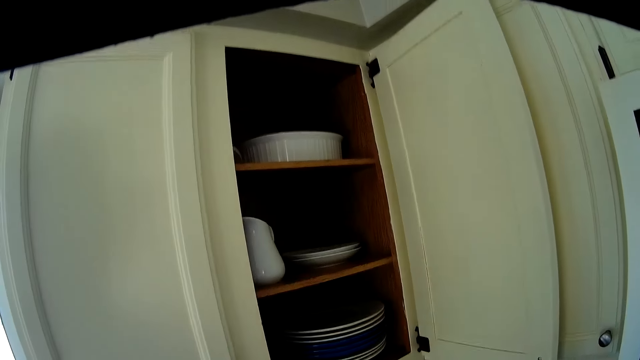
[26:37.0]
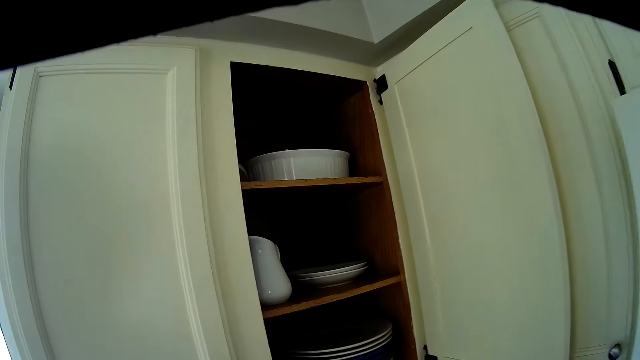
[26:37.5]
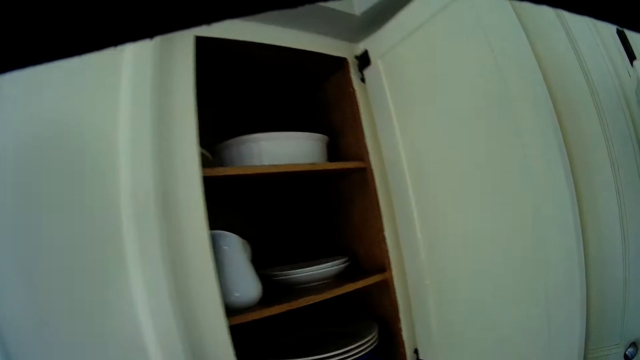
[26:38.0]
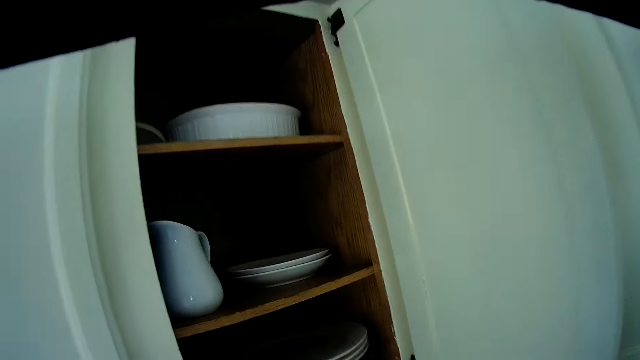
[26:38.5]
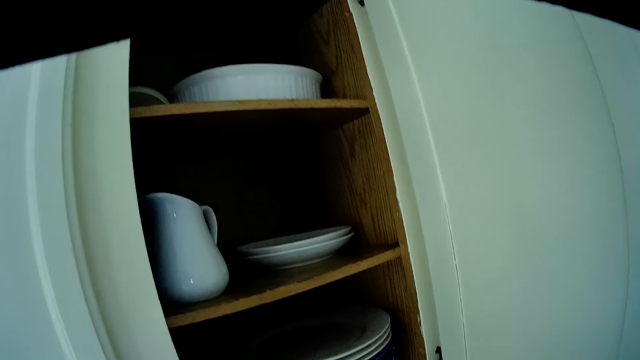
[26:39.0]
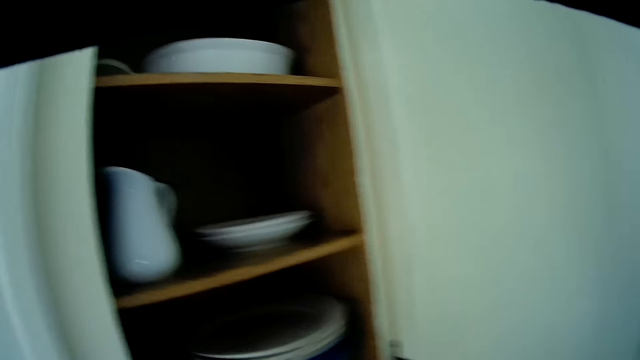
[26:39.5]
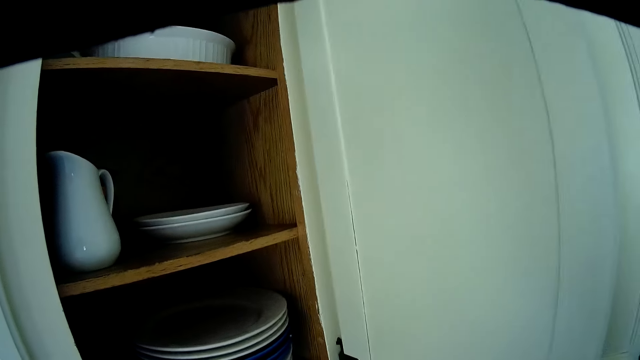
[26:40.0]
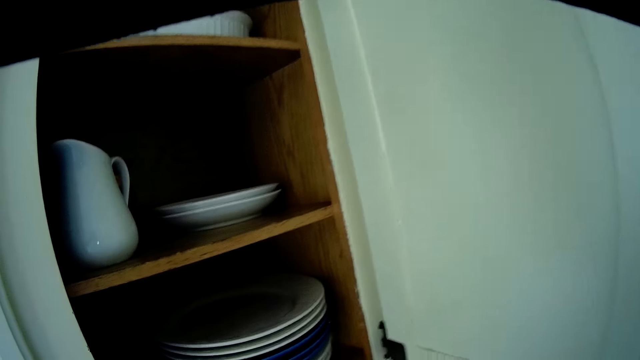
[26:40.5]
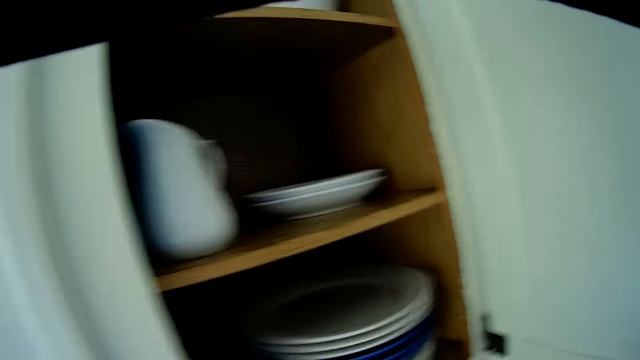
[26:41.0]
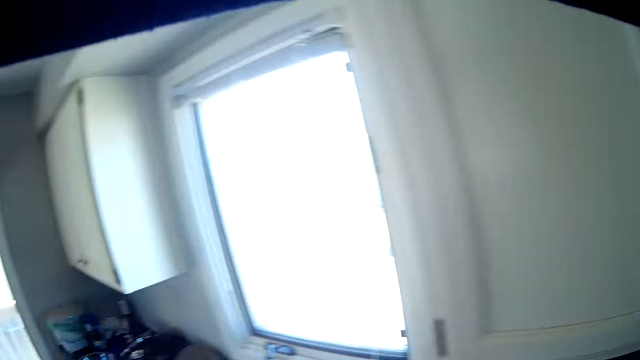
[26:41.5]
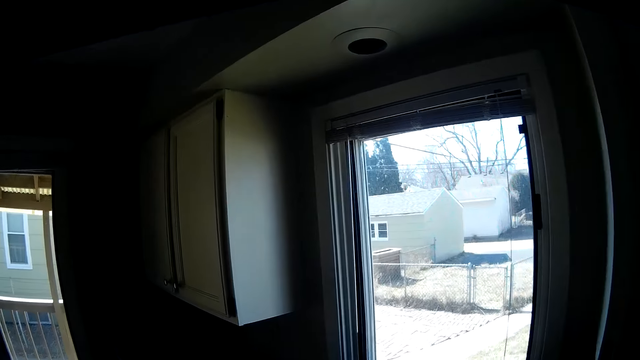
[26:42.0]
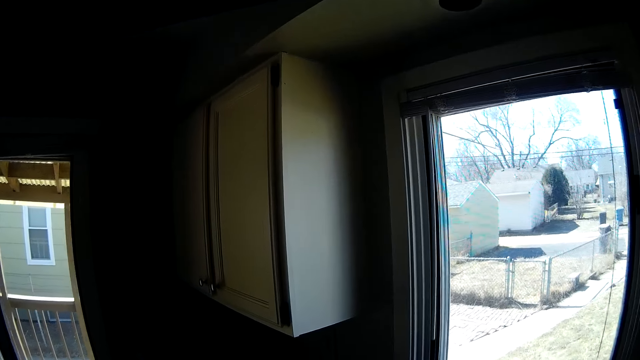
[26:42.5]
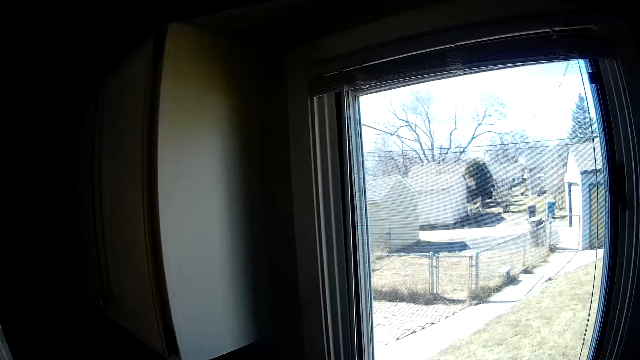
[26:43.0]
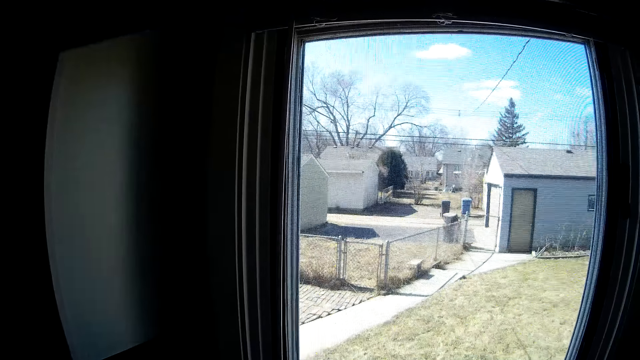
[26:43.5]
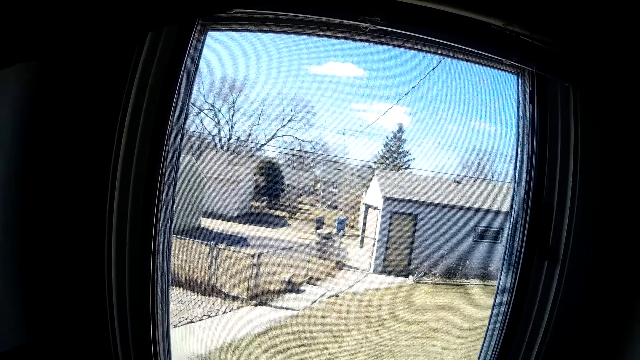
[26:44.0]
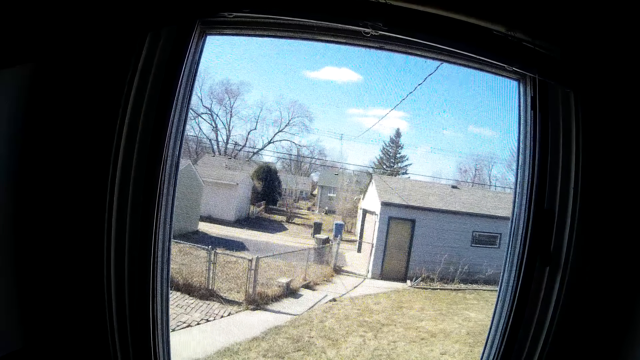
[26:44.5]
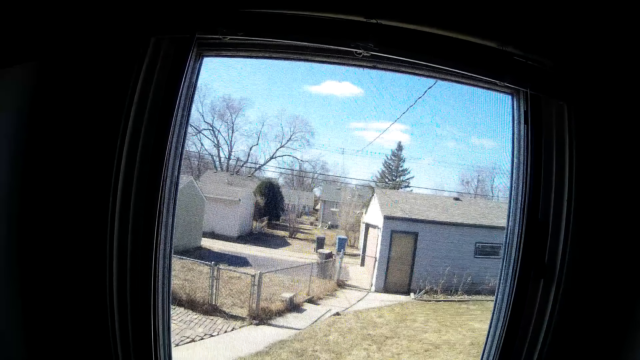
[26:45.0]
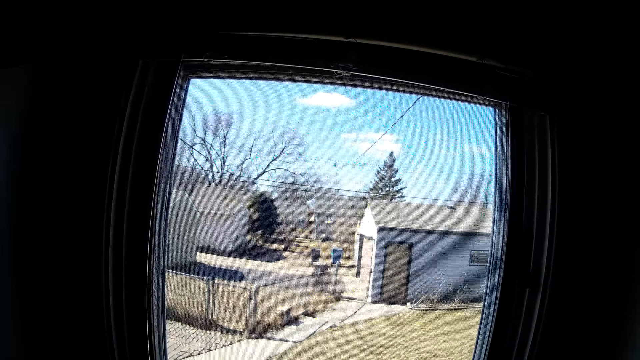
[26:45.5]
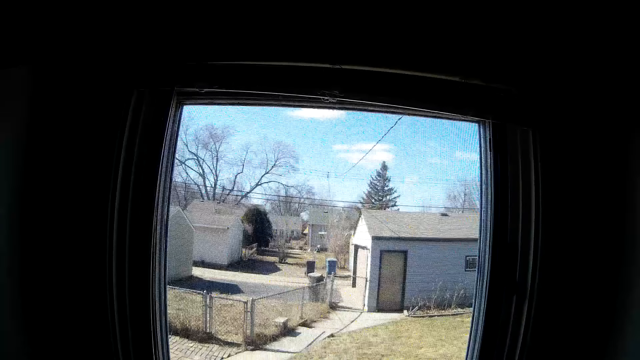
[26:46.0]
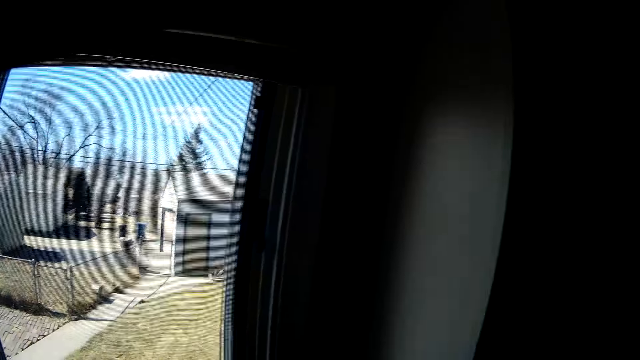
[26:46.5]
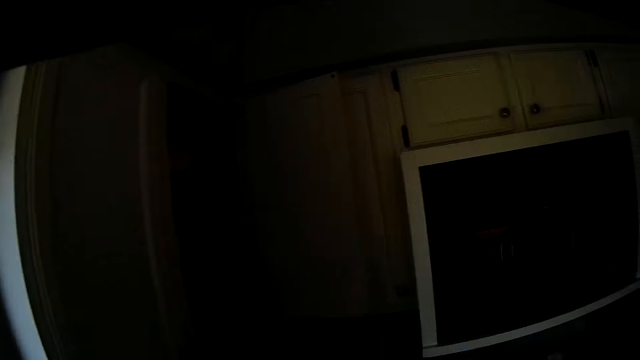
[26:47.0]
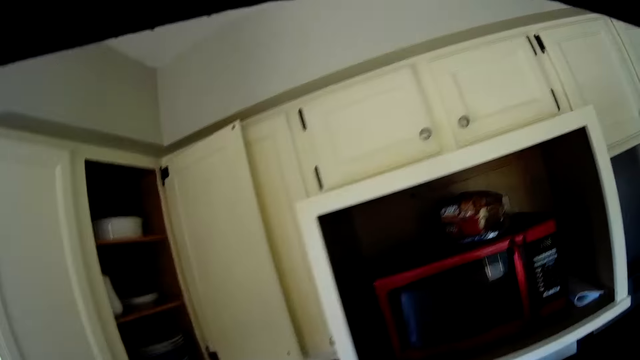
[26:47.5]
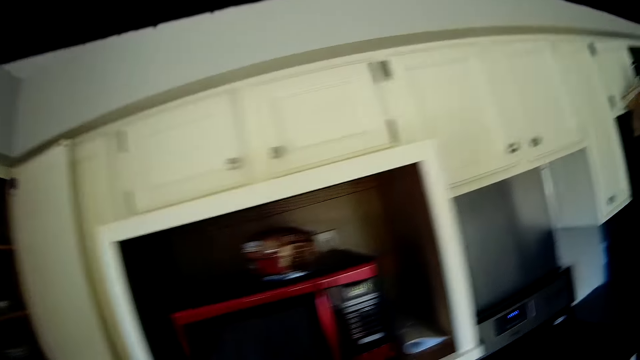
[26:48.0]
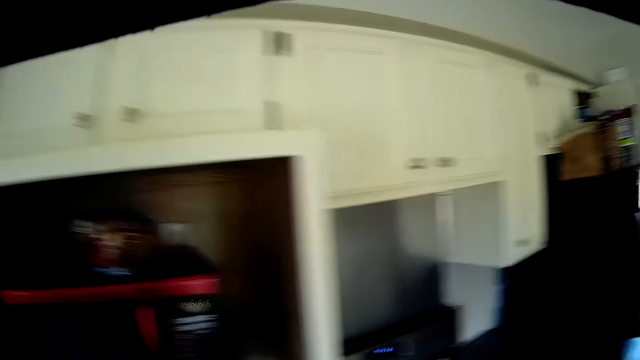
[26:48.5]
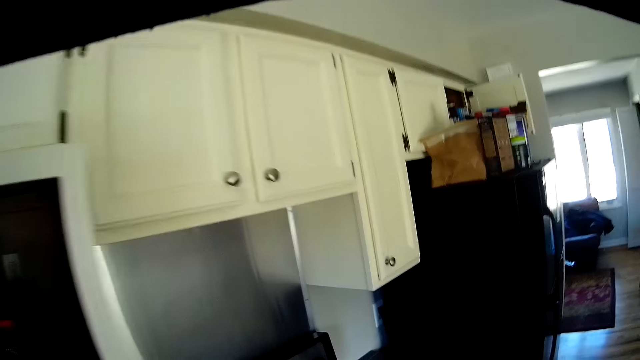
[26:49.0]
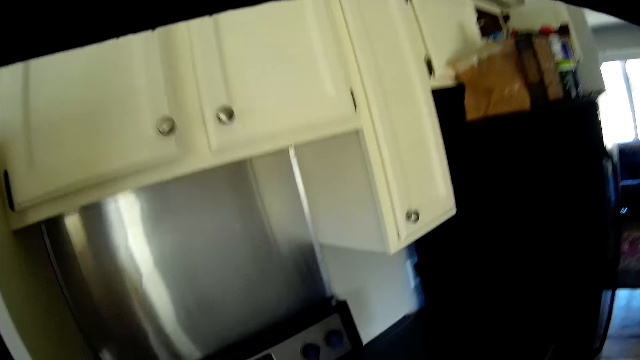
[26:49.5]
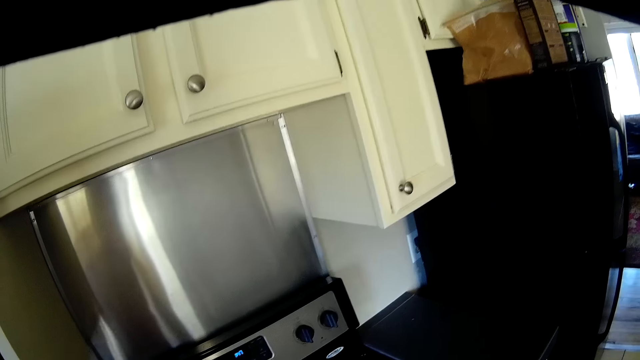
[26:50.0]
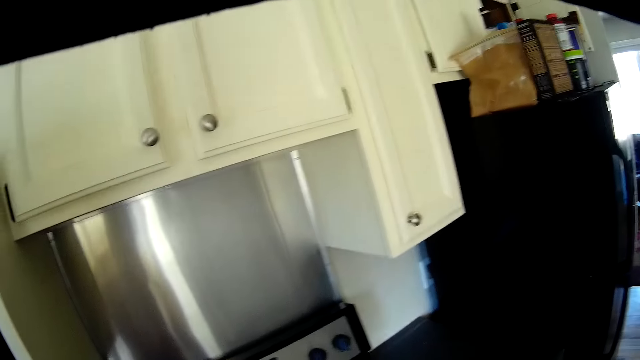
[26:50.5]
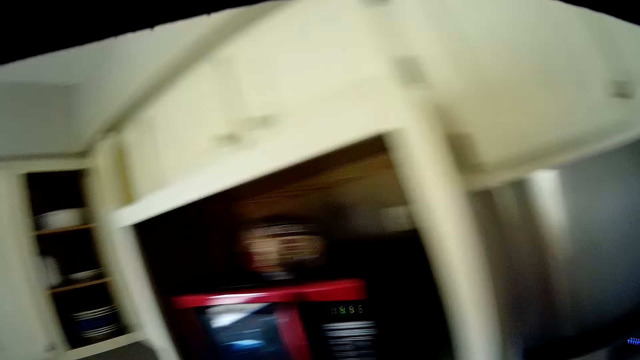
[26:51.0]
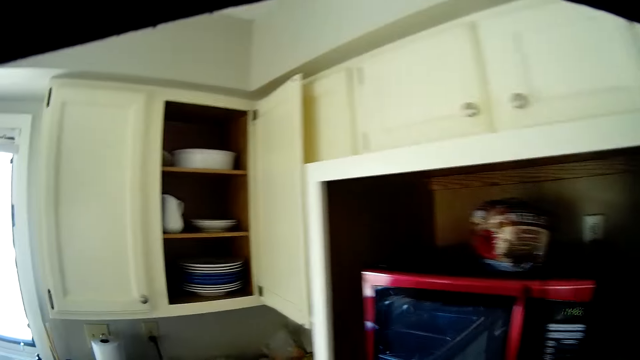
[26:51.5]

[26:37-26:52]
The camera wearer looks into the cardboard. They walk in the room. They look outside. They look at the cardboard. They walk in the room.

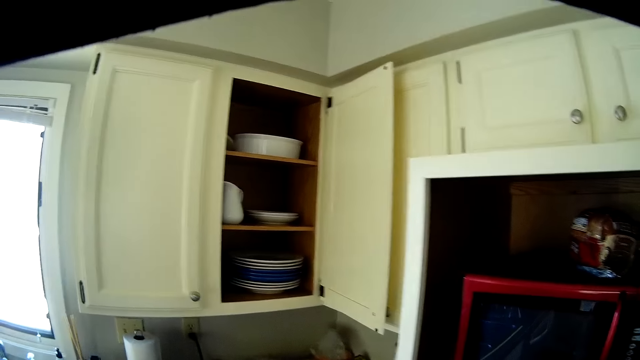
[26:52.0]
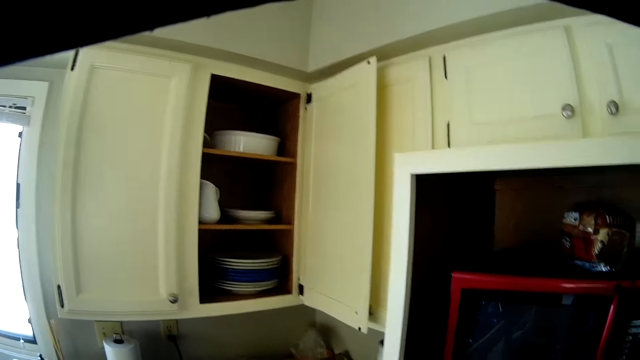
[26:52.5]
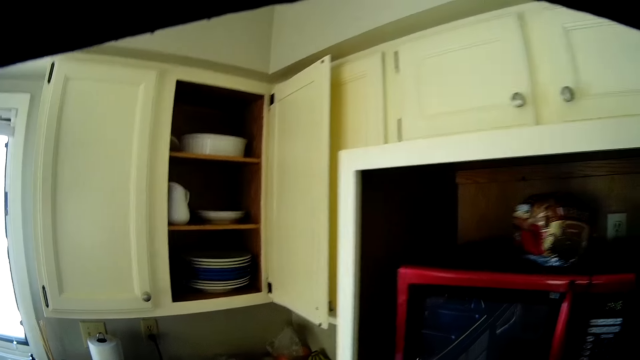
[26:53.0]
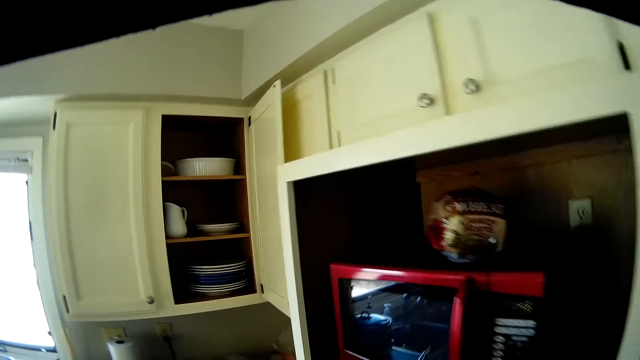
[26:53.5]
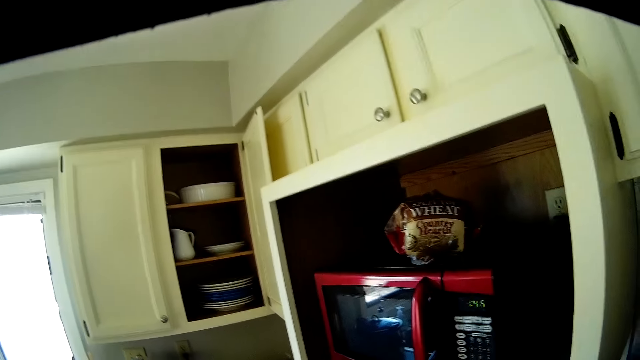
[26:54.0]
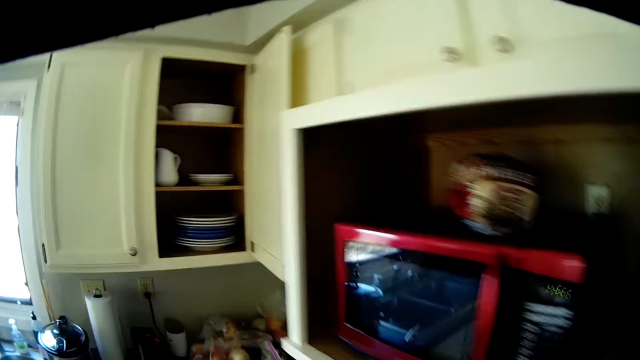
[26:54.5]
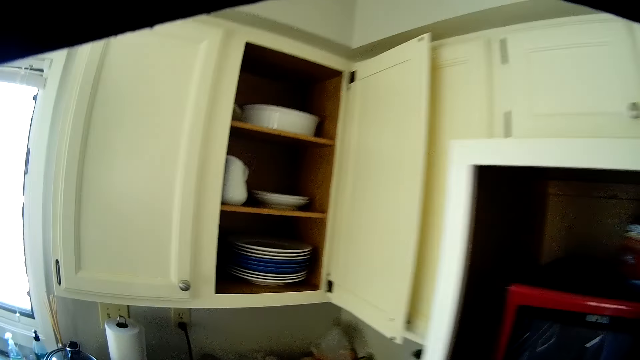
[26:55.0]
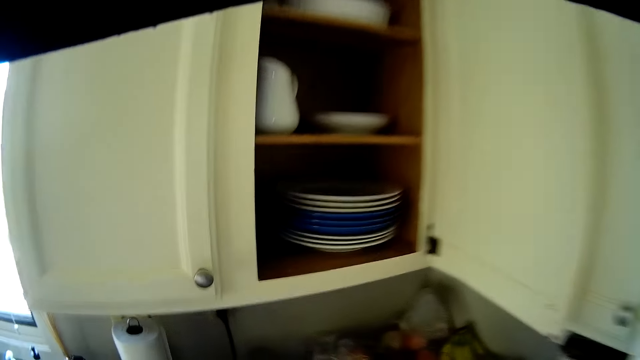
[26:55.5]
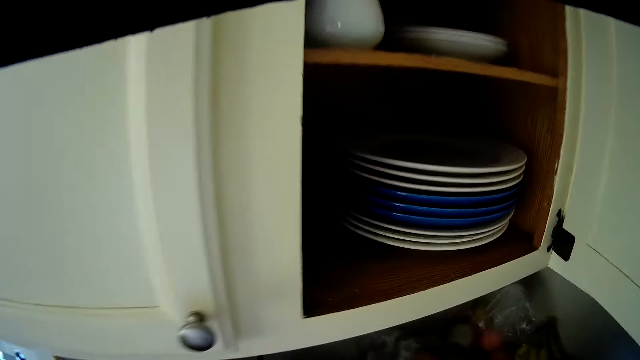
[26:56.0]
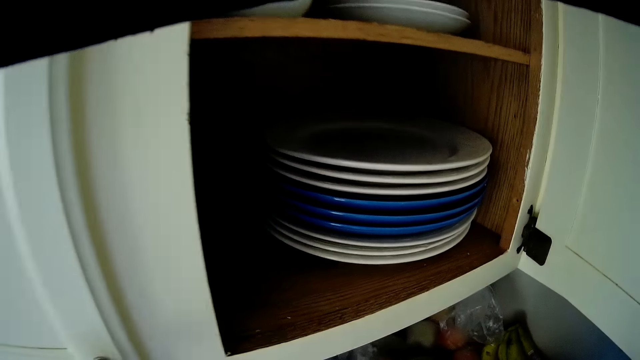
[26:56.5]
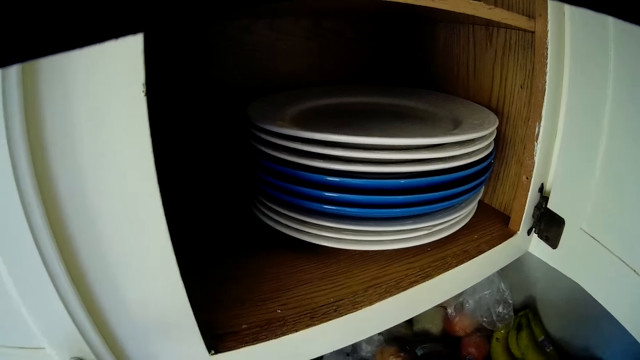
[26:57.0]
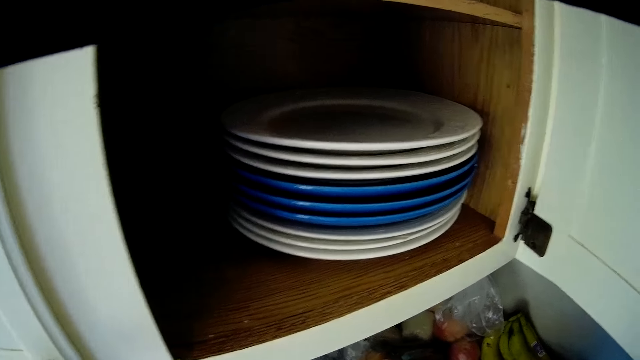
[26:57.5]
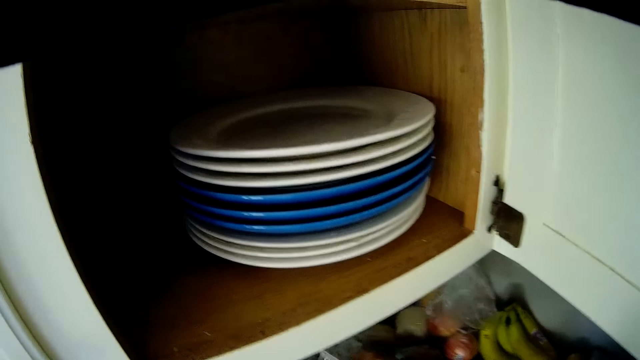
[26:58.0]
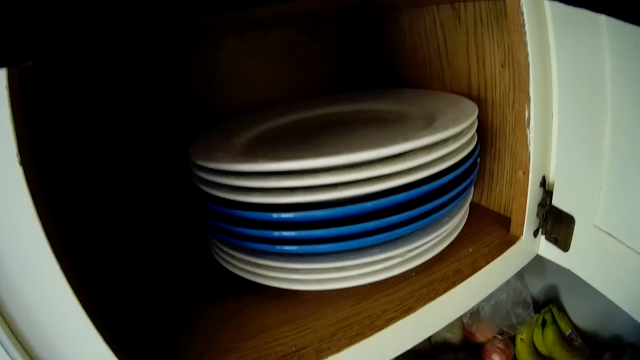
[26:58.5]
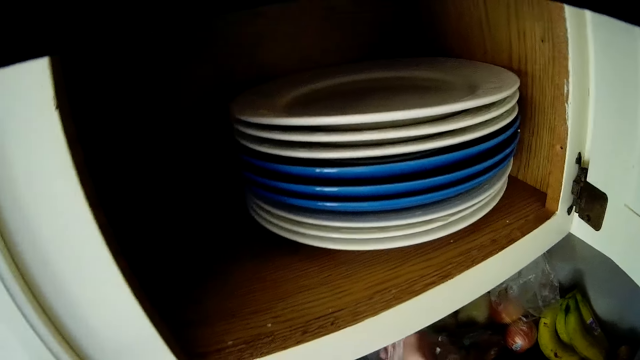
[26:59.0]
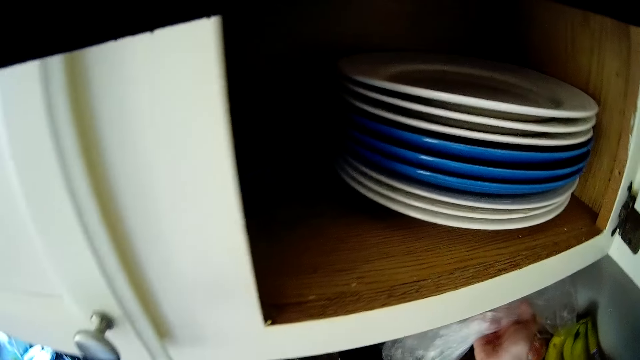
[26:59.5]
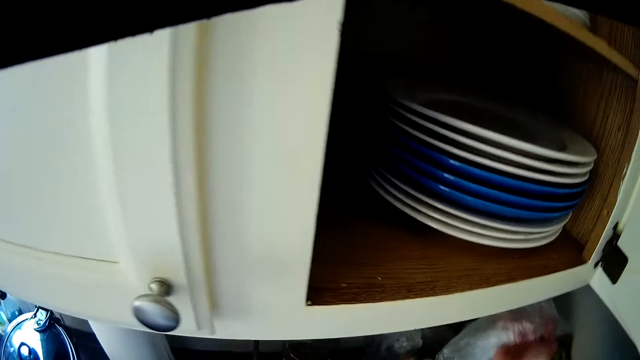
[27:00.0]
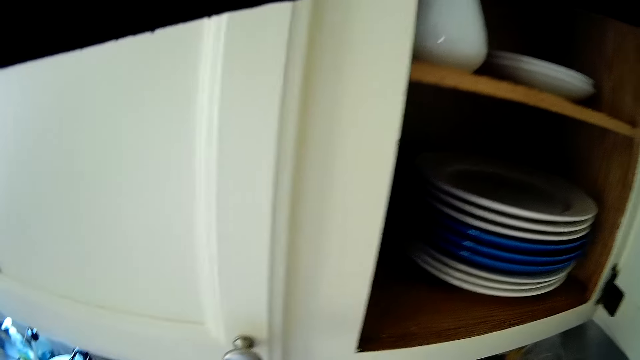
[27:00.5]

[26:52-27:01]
The camera wearer looks into the cardboard. He picks a white nylon from a slab with his right hand.
